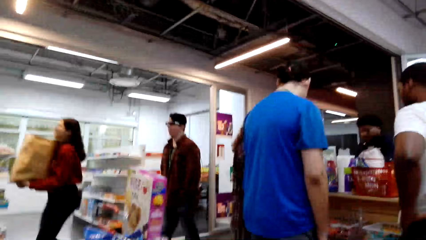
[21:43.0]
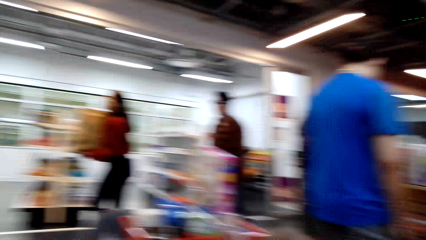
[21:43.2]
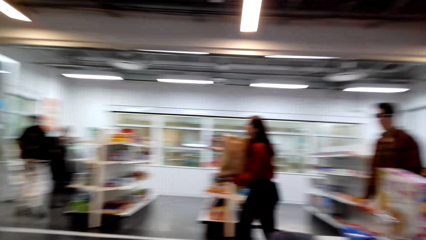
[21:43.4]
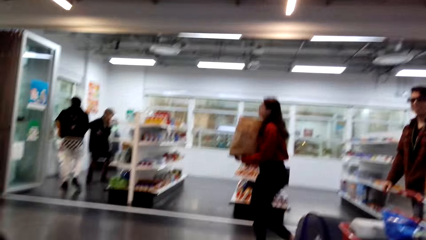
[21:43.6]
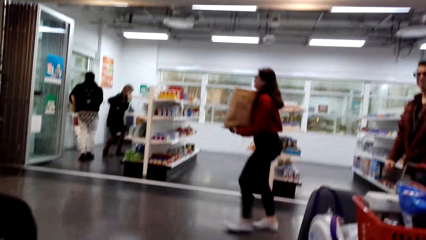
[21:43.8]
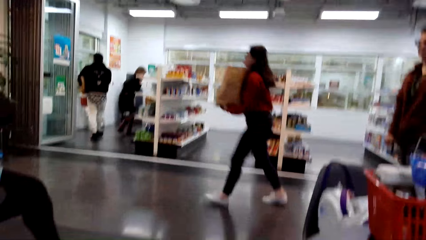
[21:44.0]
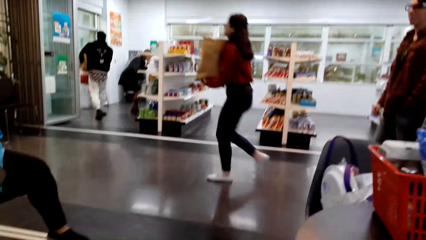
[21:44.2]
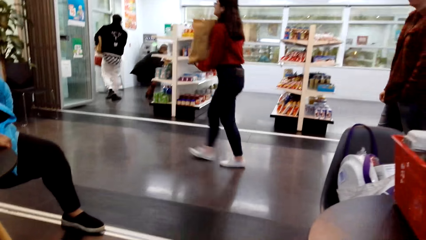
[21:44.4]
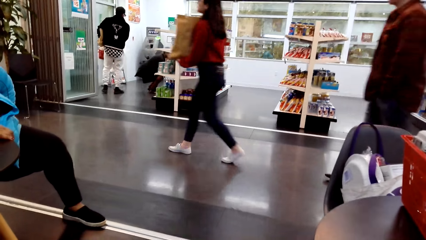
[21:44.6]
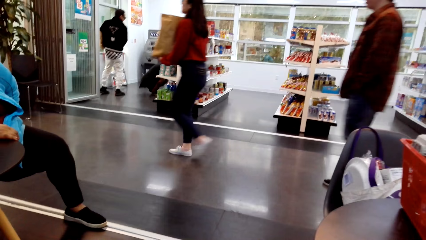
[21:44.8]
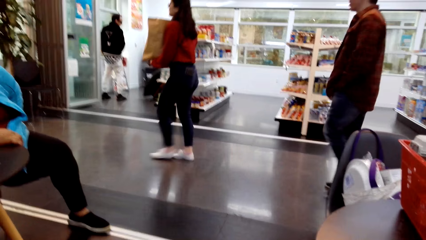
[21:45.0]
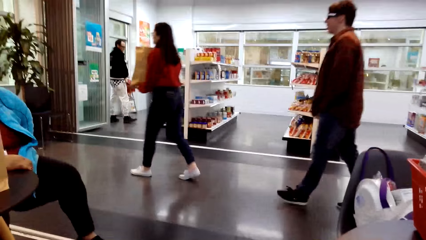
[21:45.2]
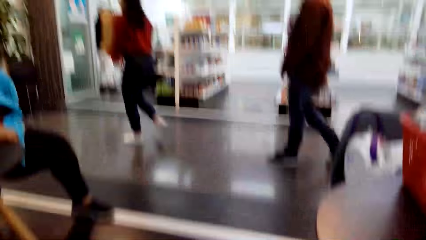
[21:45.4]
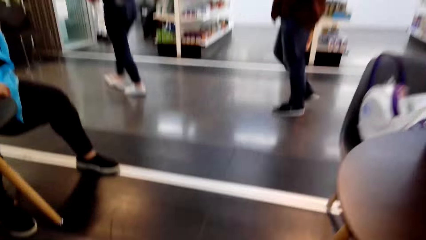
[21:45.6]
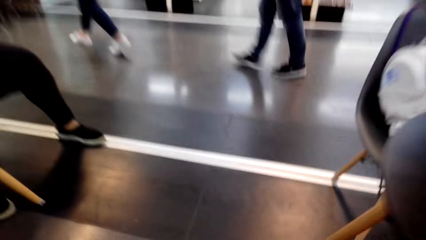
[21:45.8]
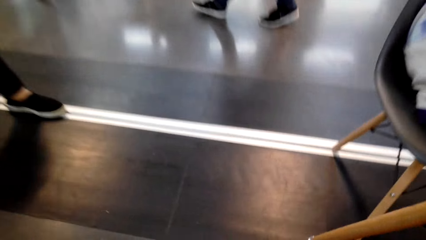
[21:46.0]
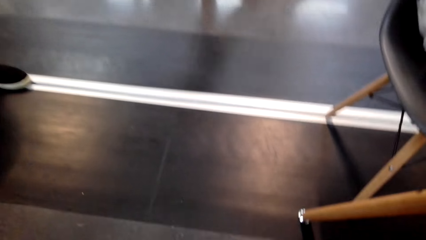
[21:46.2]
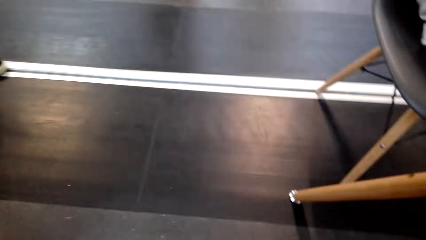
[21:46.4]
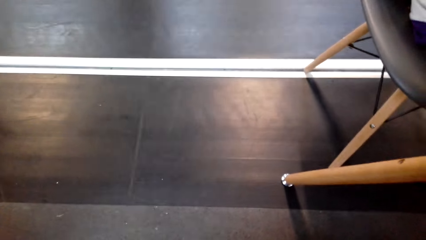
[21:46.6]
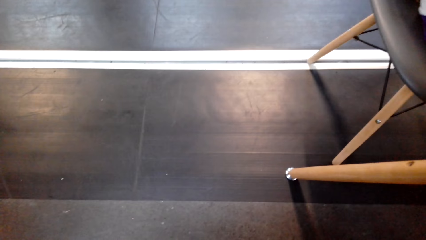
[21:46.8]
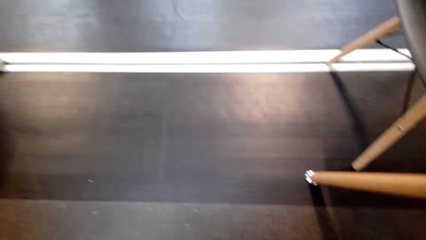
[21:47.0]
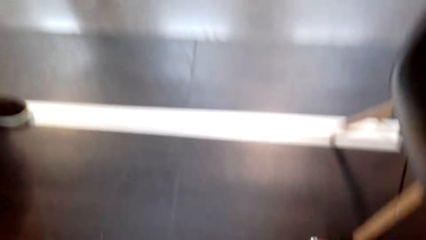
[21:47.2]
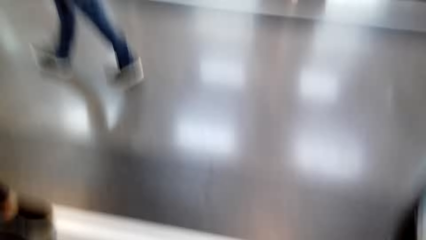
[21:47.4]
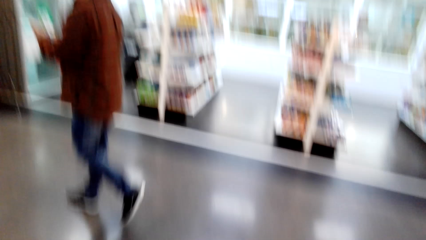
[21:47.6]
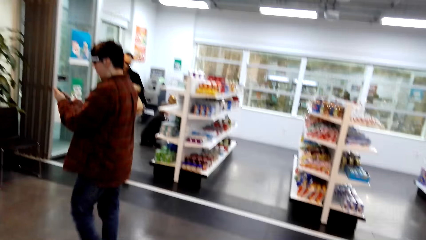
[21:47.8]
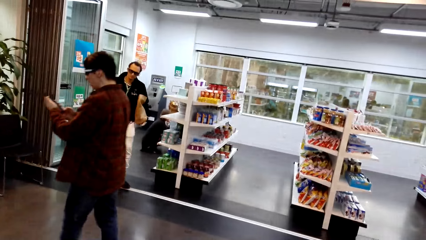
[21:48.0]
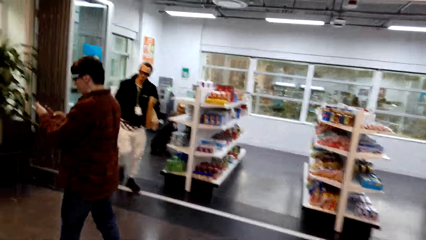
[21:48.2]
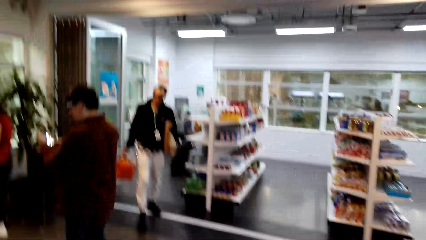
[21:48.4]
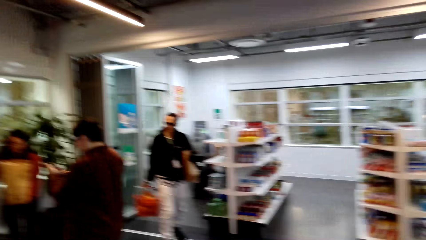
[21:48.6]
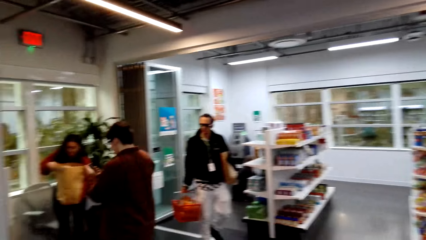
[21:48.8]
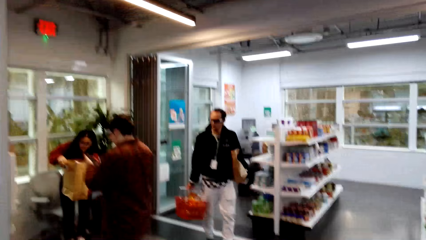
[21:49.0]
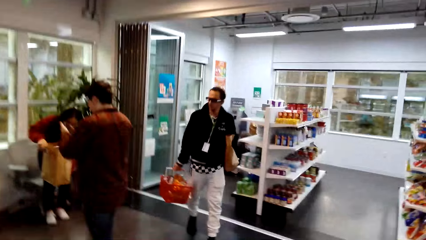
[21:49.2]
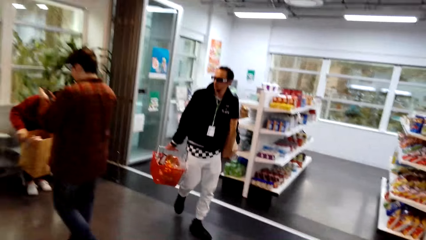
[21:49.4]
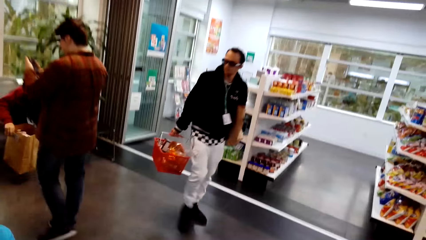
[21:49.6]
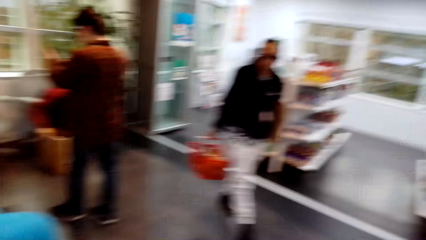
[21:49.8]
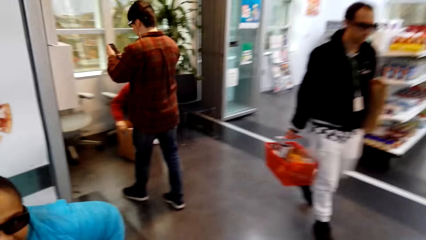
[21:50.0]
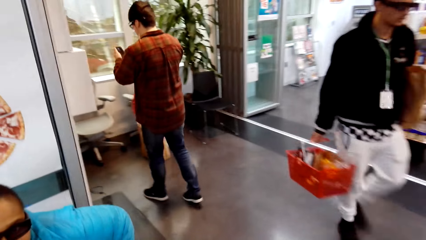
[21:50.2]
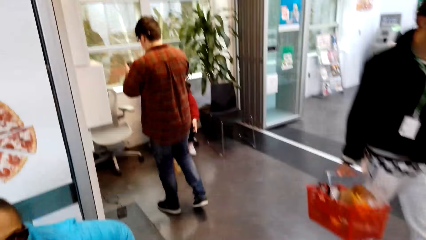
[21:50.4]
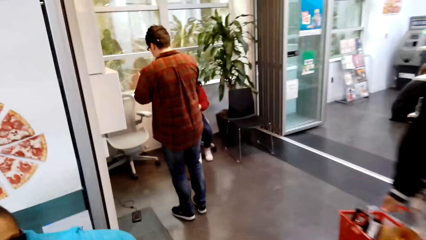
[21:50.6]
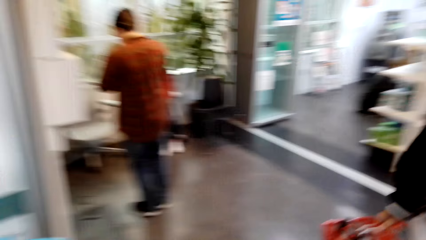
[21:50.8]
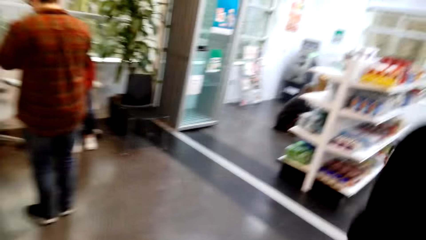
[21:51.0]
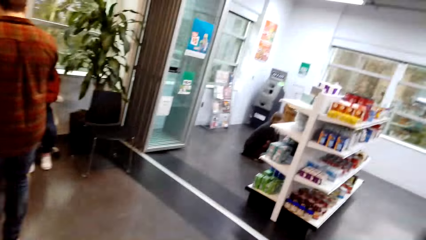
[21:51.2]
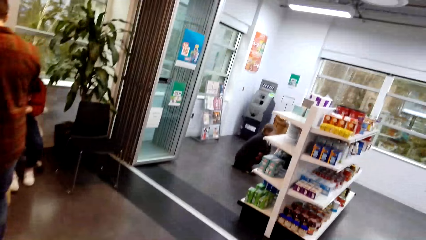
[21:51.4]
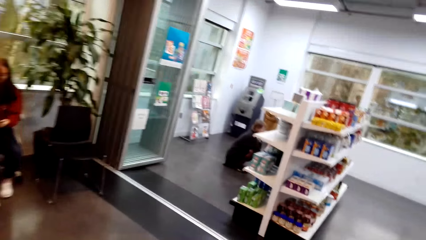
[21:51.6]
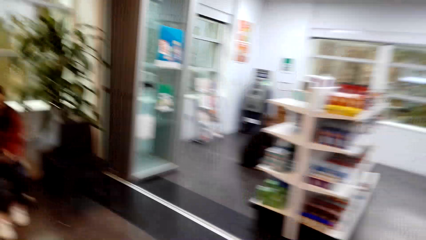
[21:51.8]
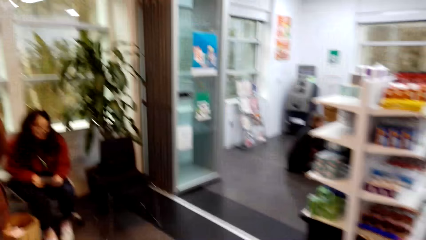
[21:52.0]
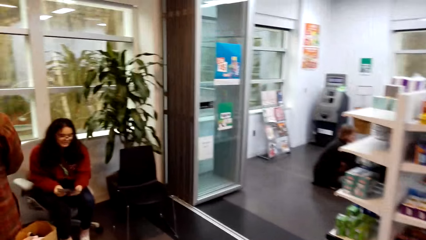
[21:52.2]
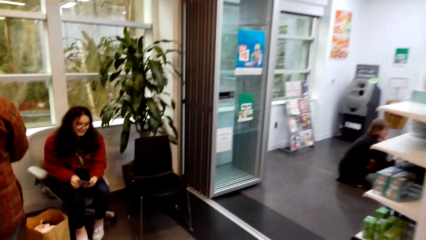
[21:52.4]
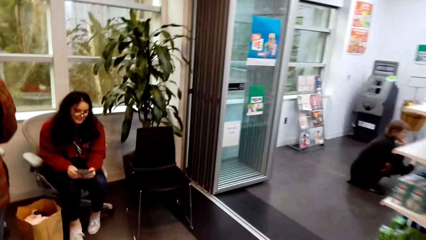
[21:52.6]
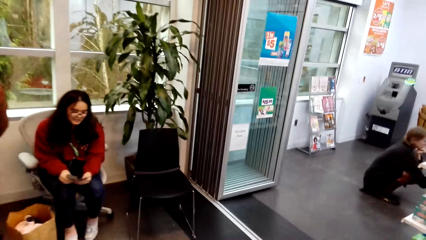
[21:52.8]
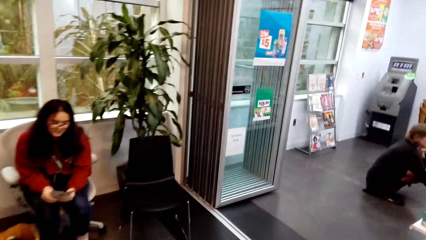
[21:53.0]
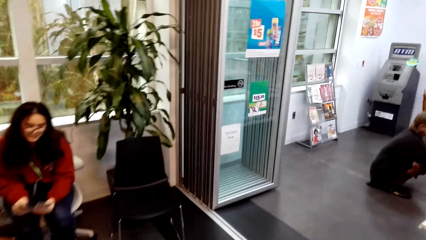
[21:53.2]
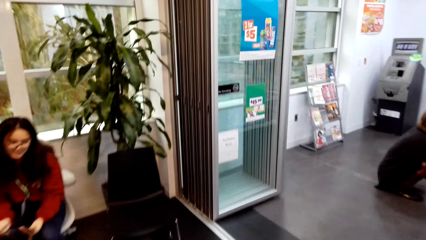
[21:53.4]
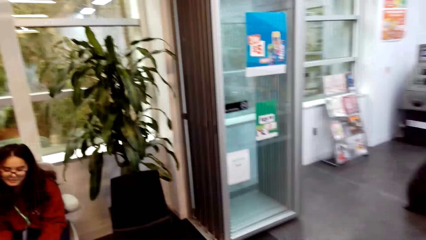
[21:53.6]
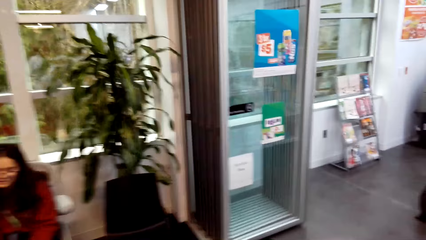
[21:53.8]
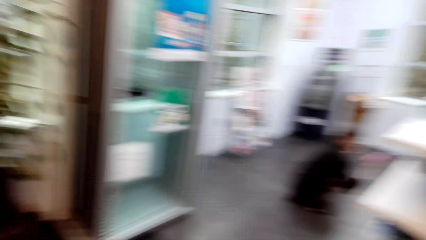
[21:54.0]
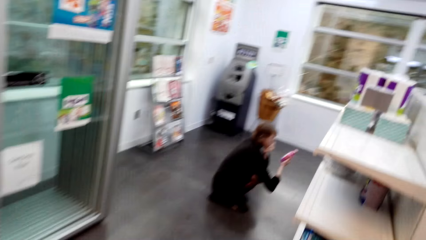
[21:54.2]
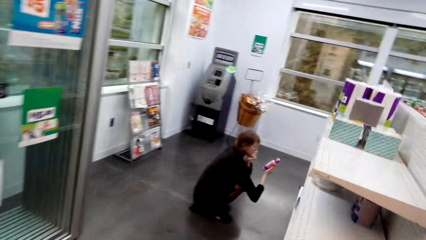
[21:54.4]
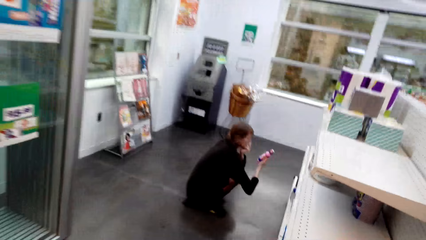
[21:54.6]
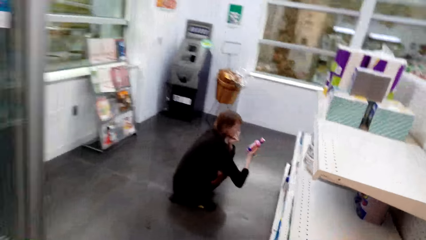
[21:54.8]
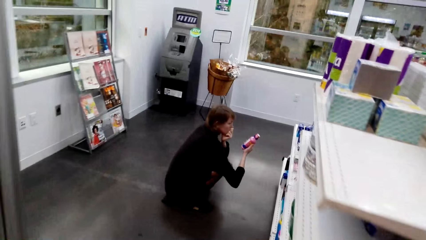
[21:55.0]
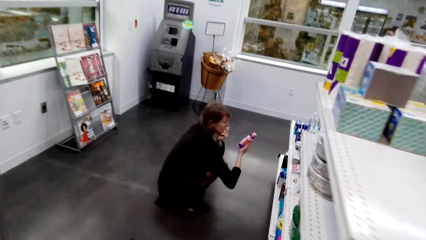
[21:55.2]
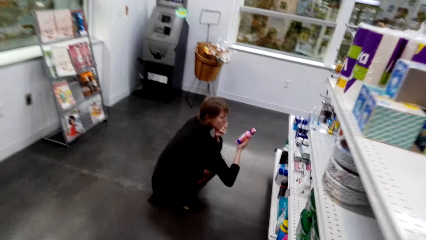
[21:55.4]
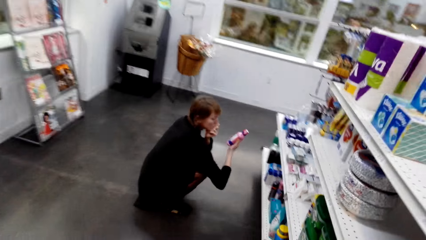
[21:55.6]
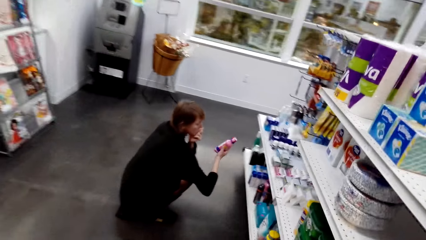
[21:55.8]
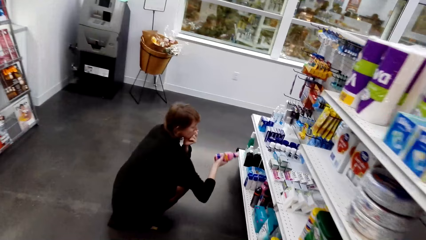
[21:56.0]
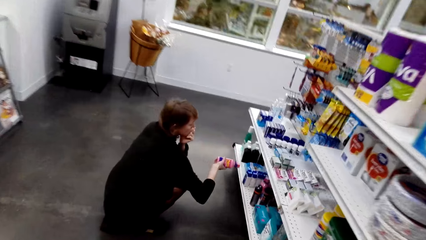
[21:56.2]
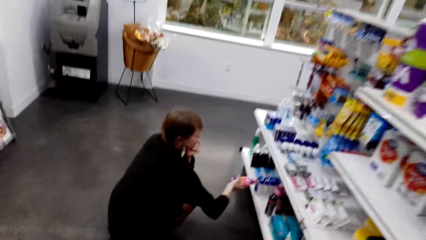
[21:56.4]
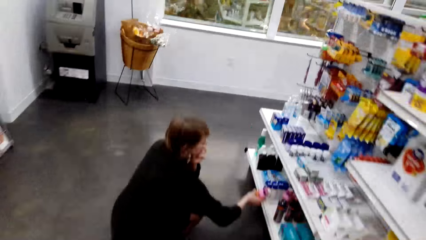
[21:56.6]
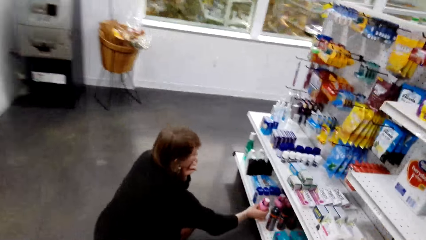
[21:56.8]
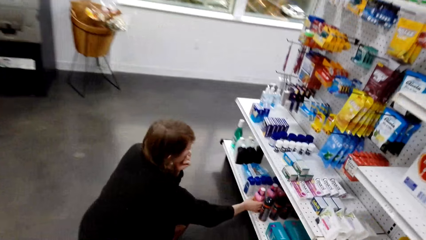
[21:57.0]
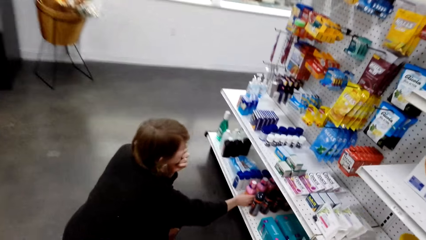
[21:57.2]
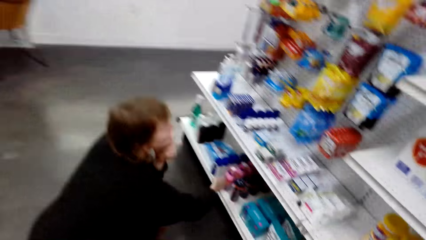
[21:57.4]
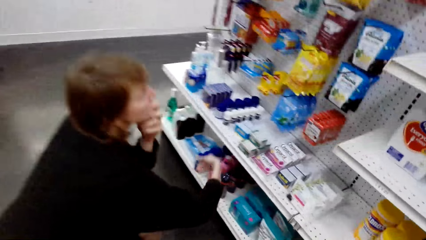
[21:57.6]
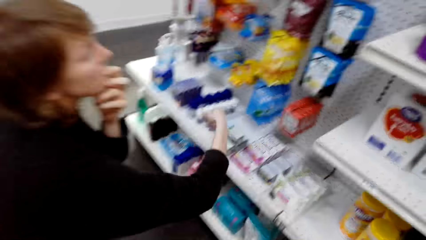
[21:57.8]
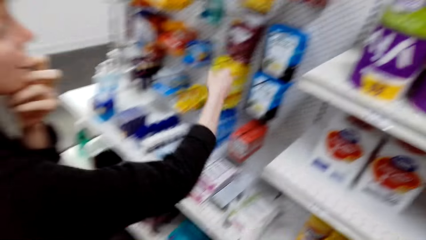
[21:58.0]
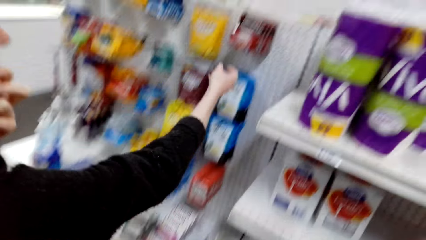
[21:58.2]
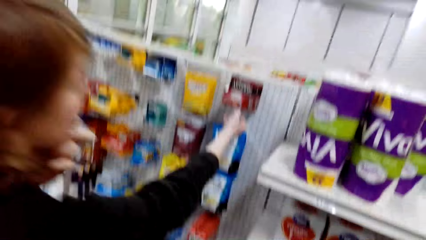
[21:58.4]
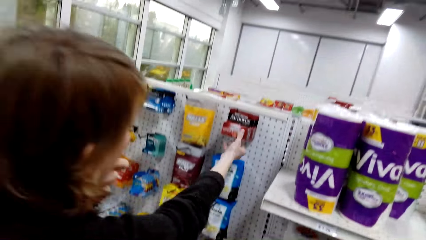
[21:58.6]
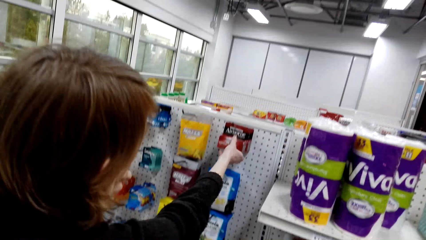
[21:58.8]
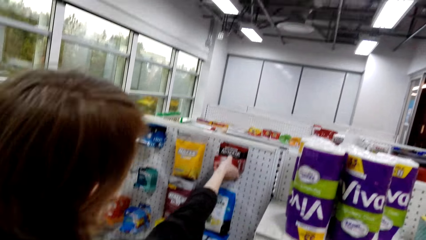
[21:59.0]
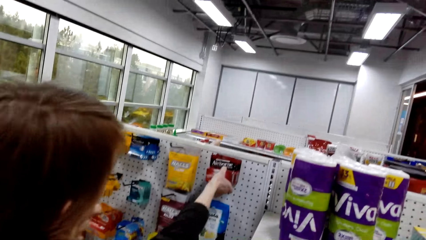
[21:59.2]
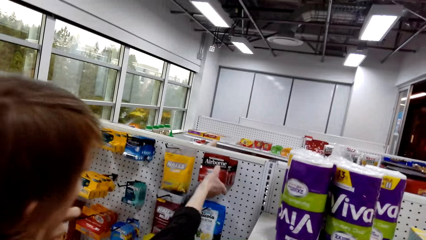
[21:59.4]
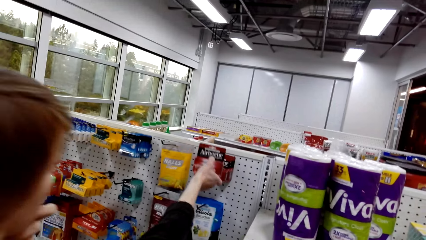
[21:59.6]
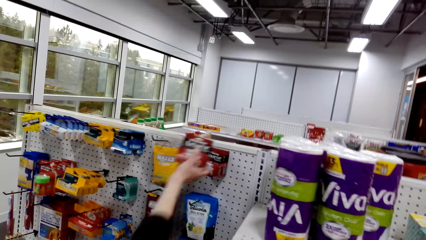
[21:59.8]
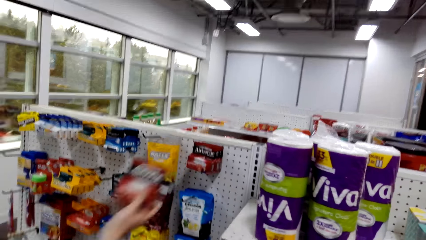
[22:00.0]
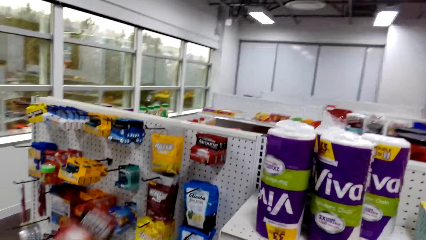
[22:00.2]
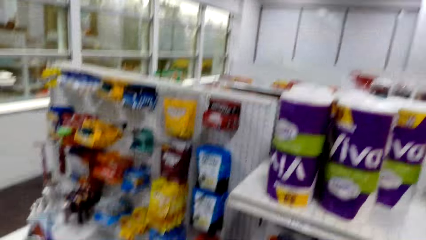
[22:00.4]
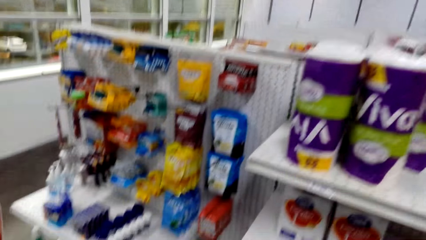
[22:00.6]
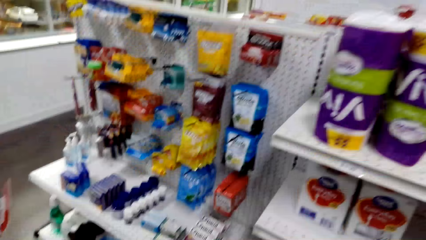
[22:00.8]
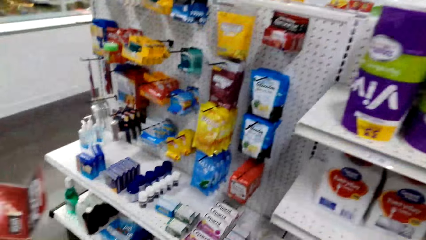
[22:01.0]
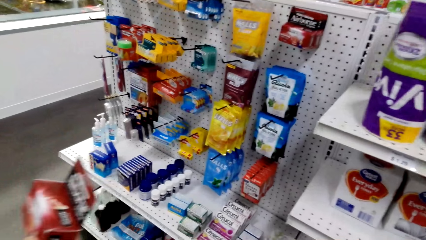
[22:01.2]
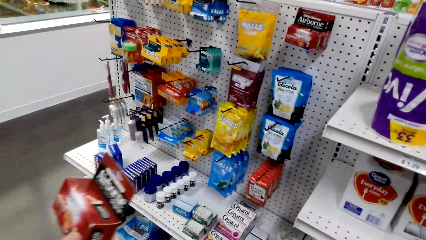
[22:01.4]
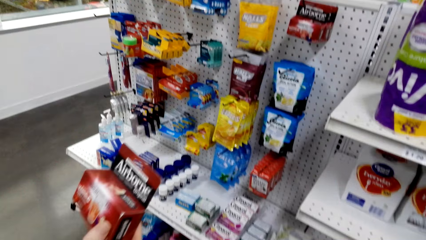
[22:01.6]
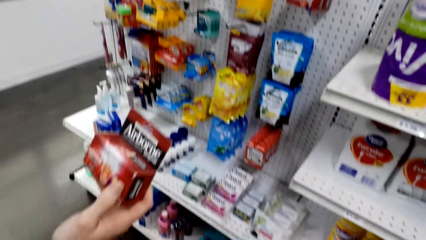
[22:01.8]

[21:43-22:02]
The camera wearer talks with a lady and looks around. Another lady bends down. The camera wearer walks around and looks around. A person walks to the shelf. The camera wearer talks with the other lady and looks around. The other lady picks up something. The camera wearer talks with the other lady.
